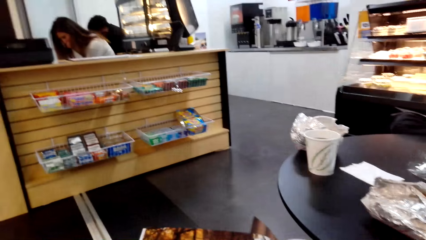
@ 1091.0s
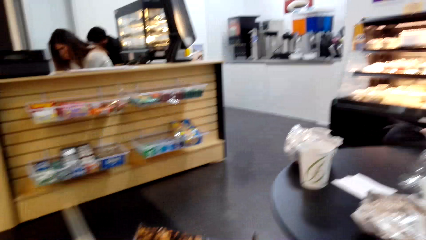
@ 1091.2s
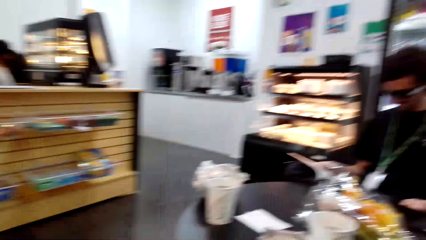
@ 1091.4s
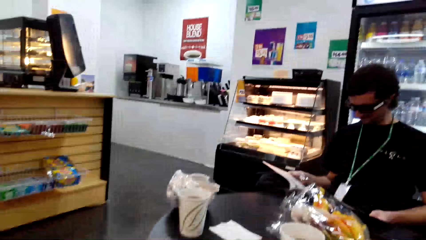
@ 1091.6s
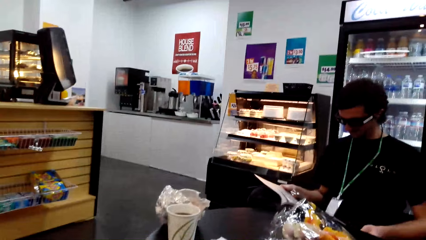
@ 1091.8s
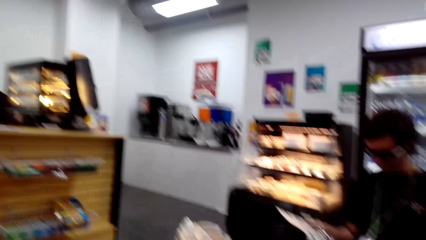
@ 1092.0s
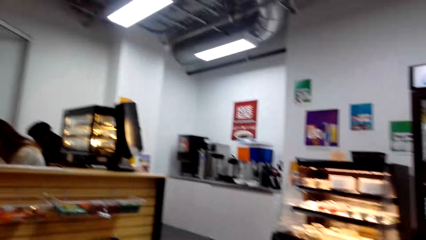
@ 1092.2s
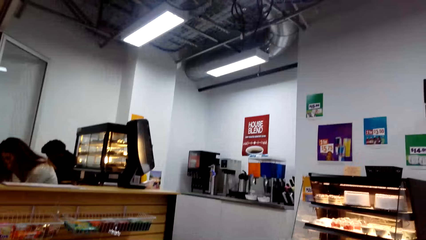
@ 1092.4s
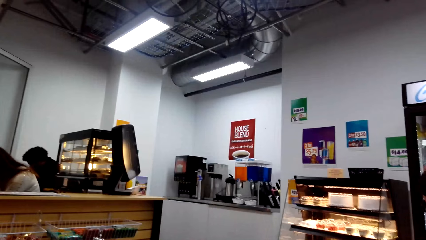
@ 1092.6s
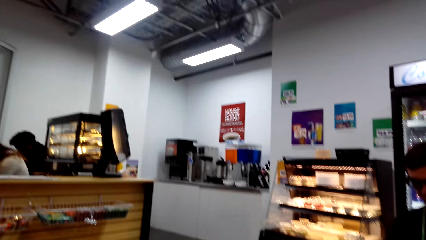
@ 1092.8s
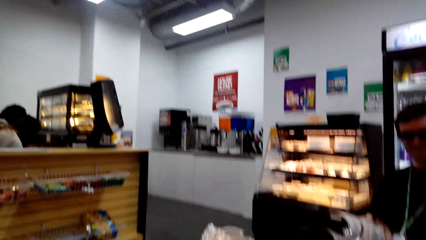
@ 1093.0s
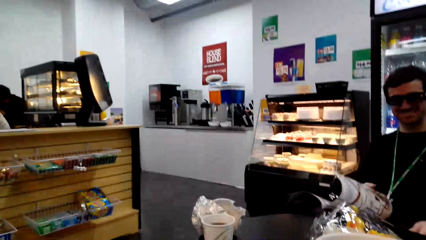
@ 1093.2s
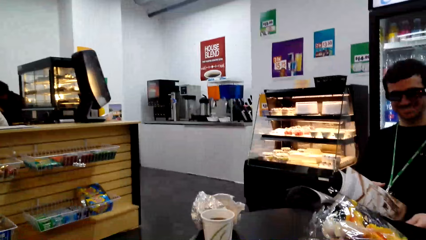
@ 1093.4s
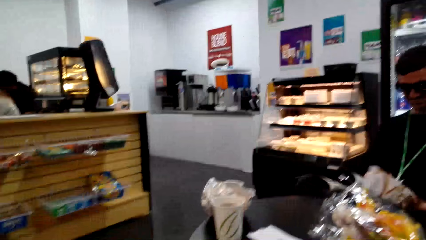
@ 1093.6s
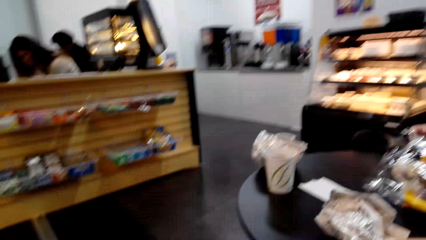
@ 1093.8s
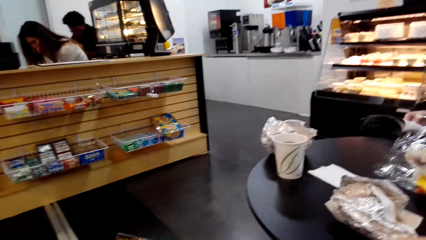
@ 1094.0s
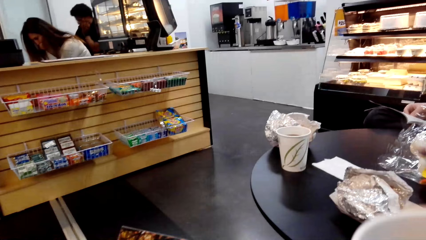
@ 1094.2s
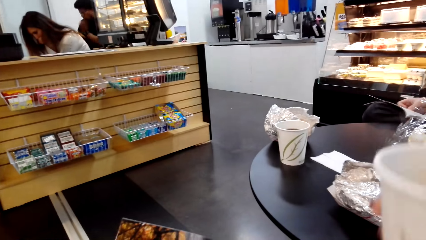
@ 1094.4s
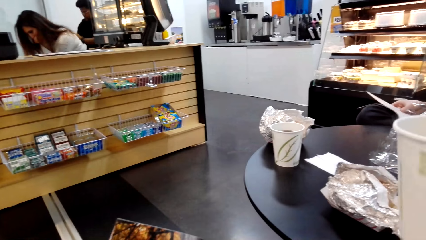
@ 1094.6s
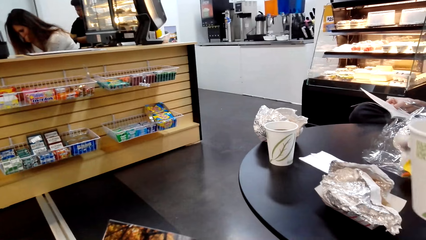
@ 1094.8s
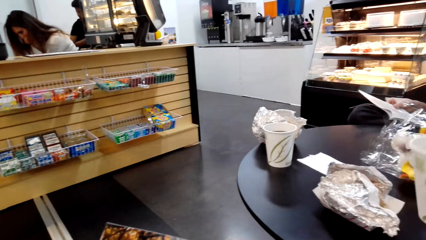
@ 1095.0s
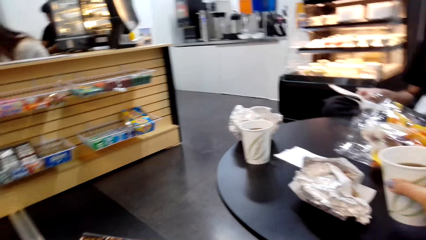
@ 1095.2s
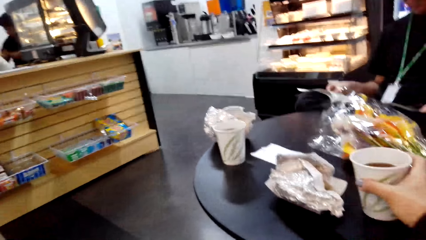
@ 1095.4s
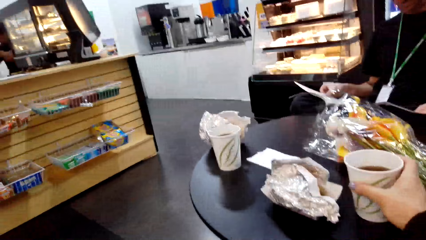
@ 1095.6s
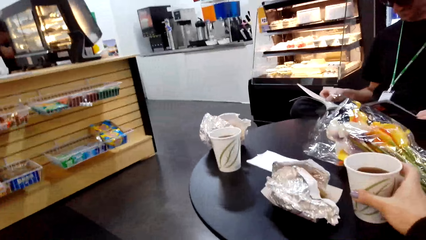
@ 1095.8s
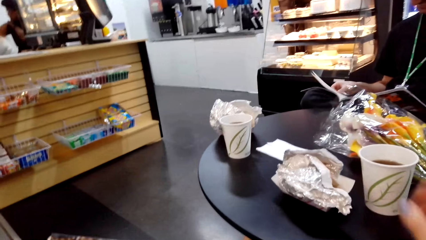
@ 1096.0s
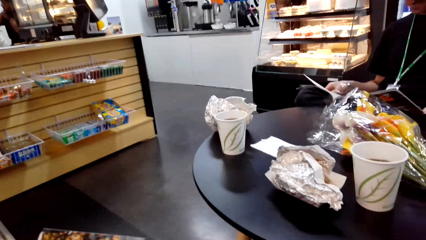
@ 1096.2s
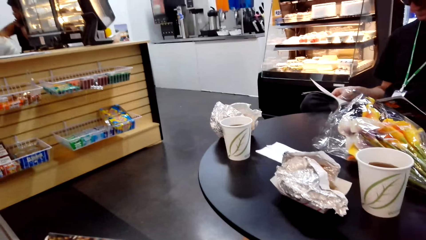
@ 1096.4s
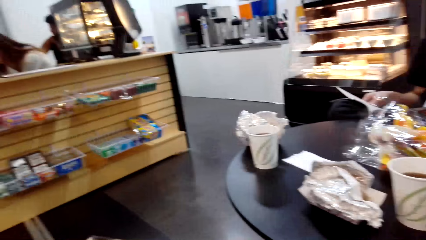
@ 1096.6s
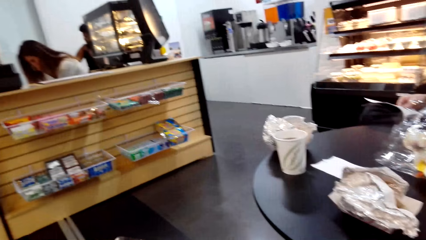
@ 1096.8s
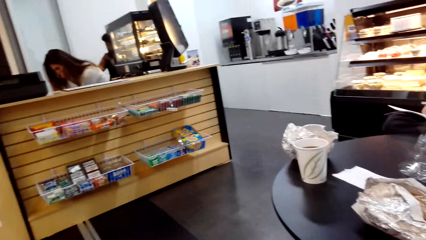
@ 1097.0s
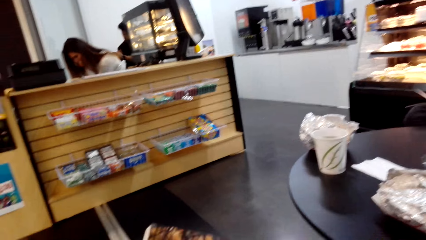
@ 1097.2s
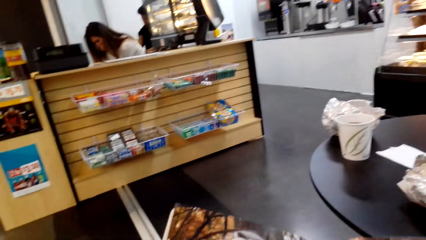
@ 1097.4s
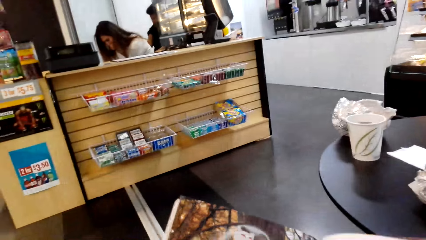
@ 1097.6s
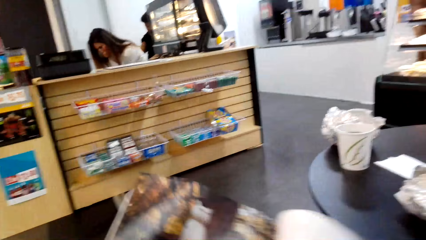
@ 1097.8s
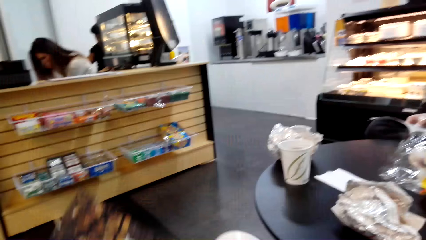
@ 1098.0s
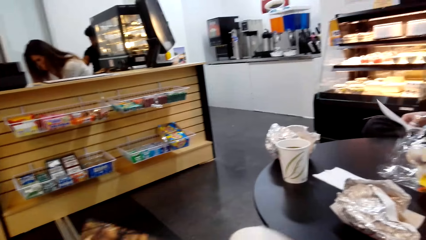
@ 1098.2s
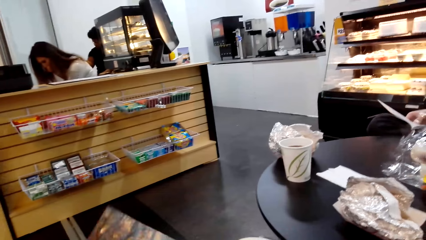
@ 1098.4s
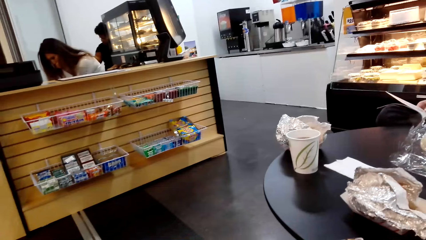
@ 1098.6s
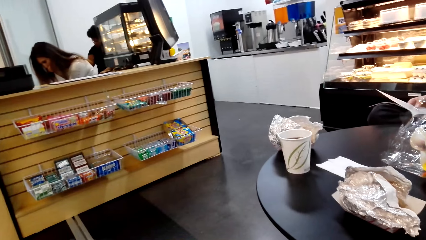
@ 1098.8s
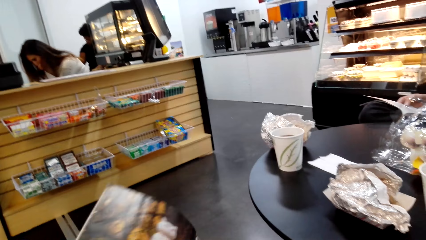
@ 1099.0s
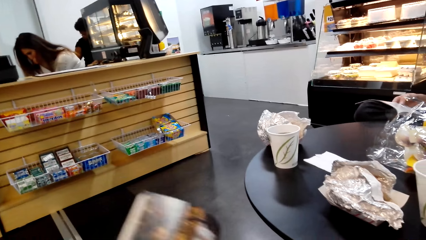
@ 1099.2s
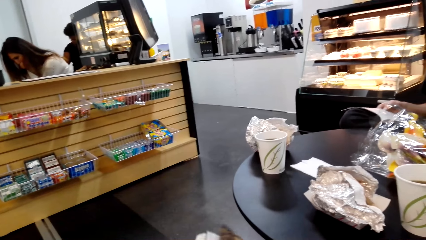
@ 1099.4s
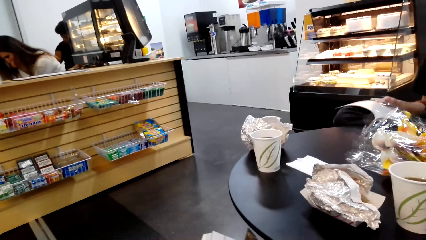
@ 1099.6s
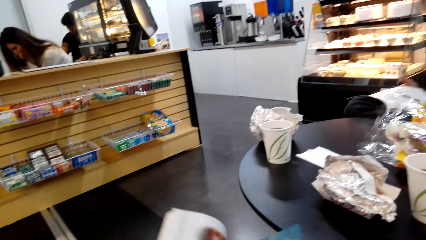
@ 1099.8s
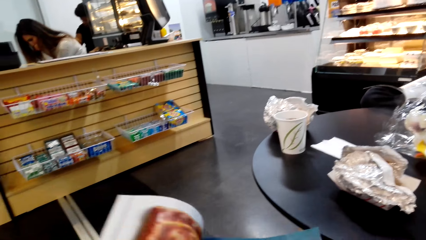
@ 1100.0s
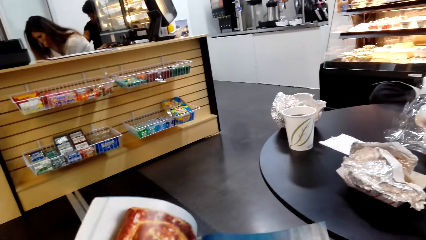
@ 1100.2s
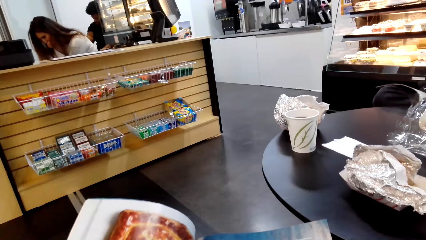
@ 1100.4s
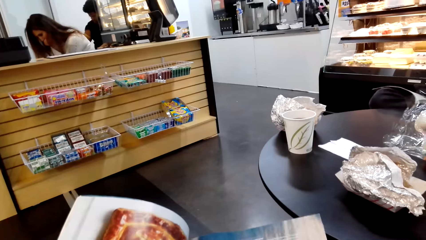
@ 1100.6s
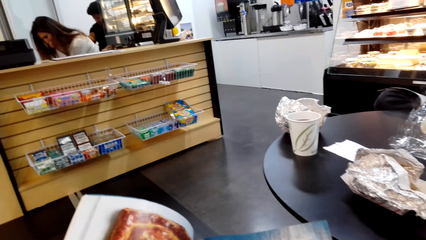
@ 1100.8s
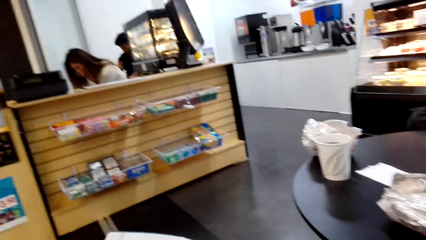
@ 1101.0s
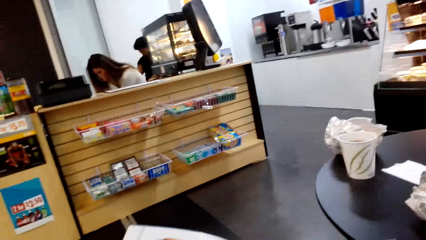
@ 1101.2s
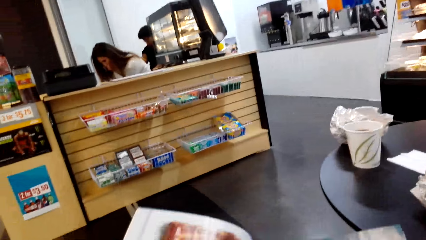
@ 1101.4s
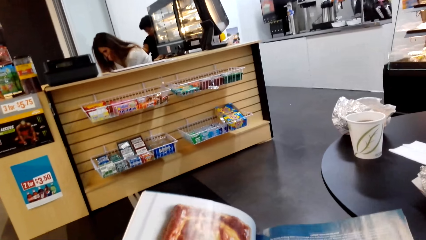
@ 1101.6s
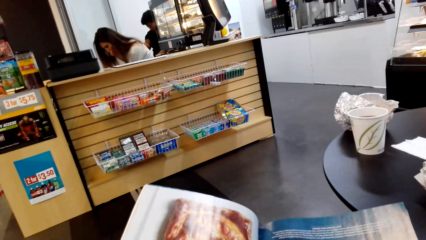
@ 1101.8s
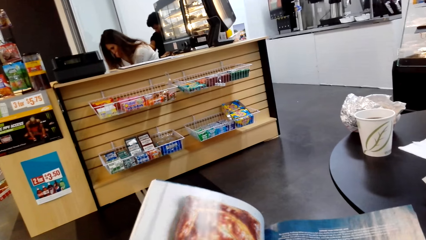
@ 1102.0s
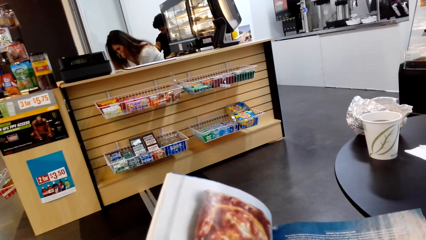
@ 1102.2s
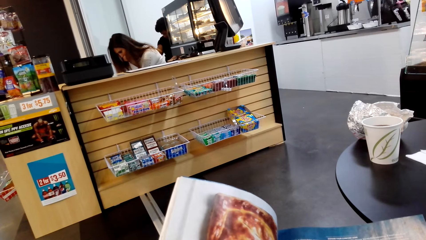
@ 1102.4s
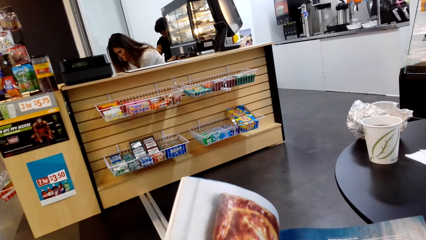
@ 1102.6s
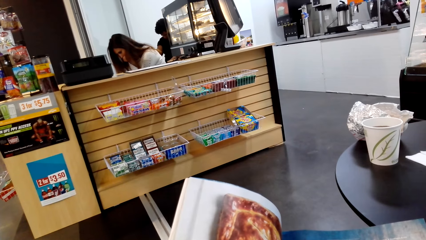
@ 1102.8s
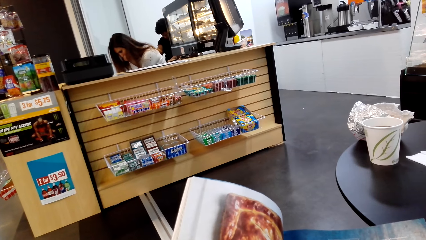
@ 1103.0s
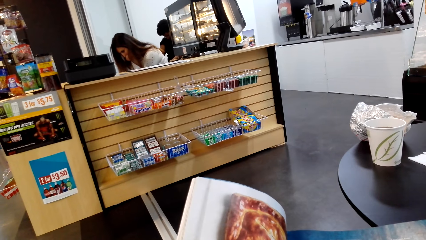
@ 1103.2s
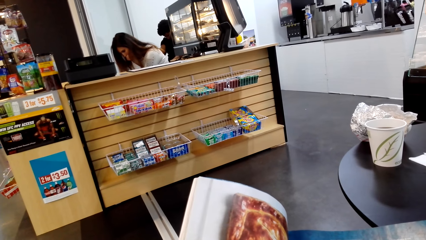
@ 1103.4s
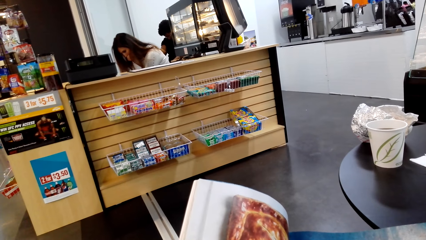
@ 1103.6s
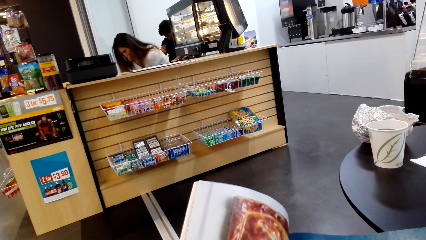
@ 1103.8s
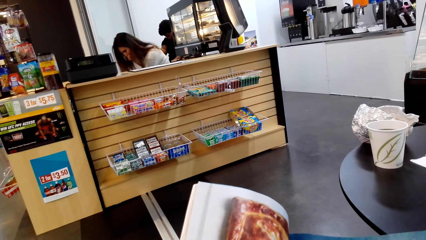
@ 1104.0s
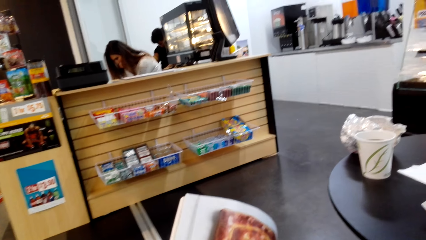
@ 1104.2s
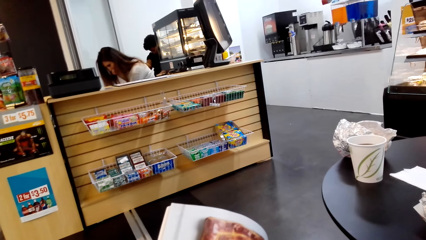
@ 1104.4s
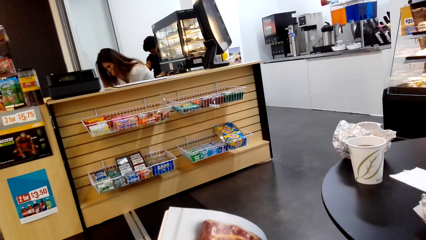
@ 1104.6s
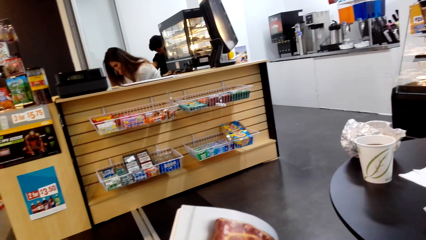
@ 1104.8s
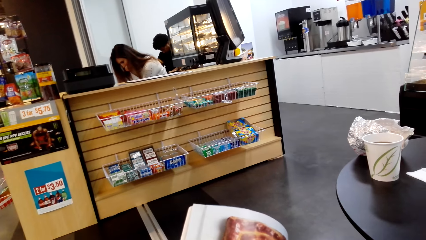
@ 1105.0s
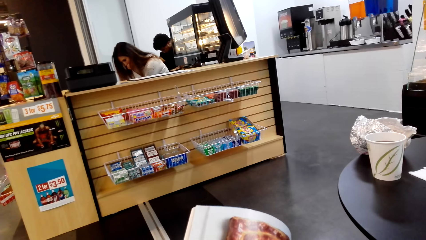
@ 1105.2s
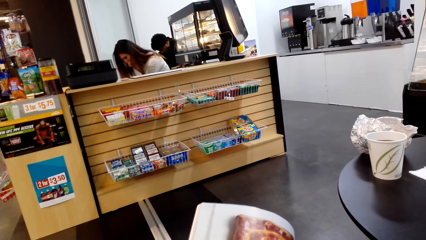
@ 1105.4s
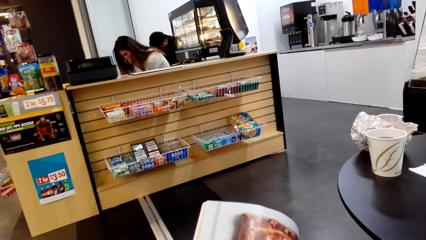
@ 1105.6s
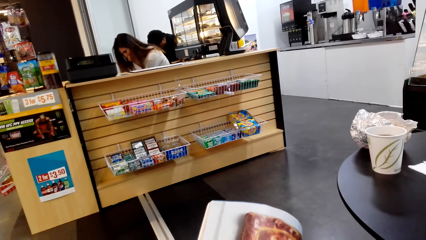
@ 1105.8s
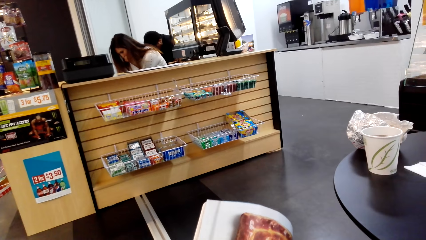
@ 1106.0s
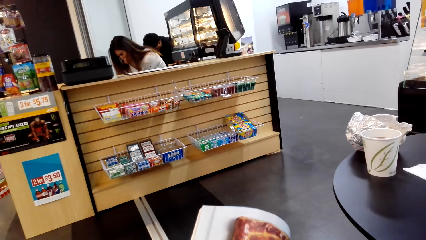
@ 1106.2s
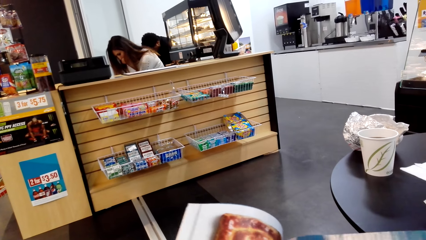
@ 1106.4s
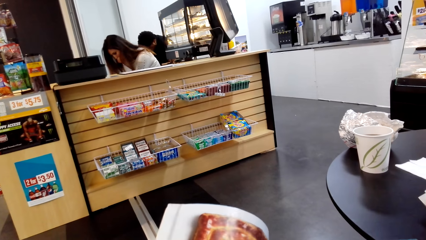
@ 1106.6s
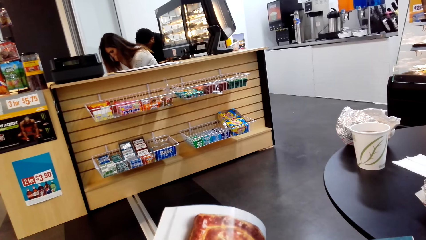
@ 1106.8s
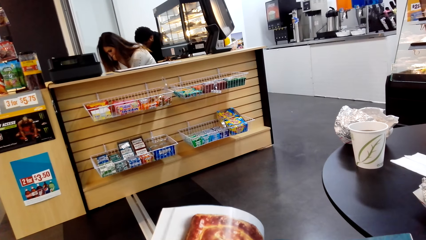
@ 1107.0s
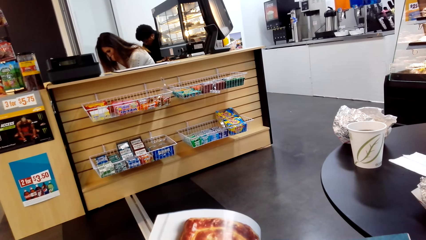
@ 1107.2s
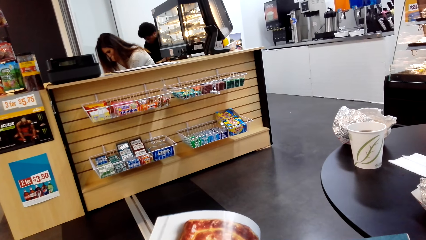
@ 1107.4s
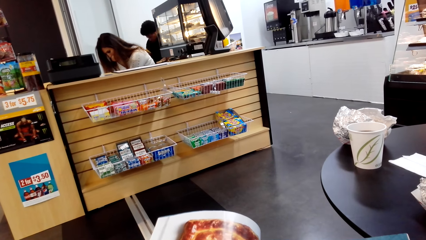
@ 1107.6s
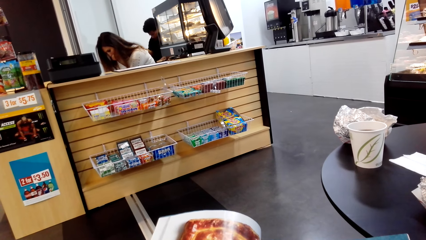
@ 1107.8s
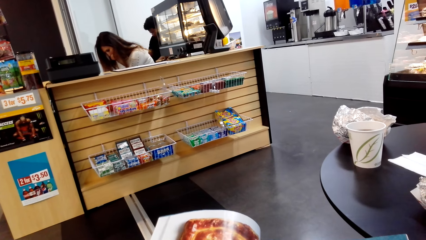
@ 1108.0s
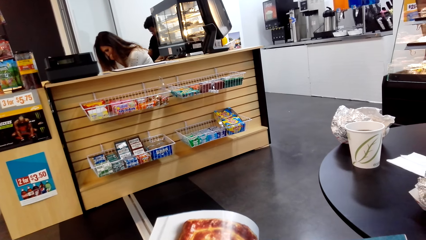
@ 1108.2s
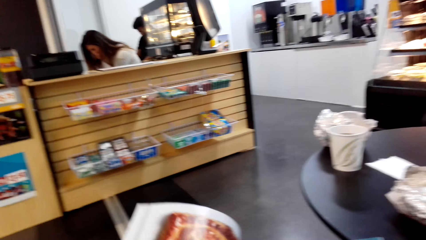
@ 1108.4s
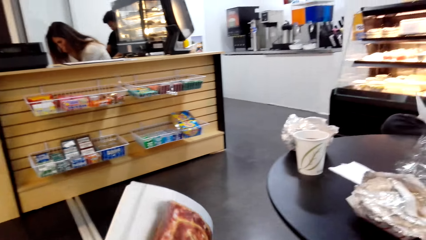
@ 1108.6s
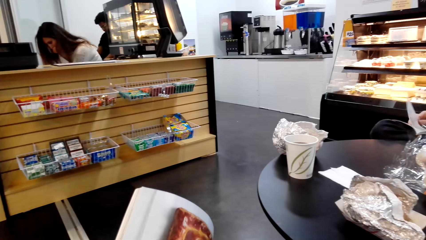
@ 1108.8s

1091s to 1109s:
The camera wearer looks around. A man opens the page of the book and looks at the book. The camera wearer puts the tumbler on the table. They look at the book. They open the pages of the book. They look at the book. They open the page of the book.
